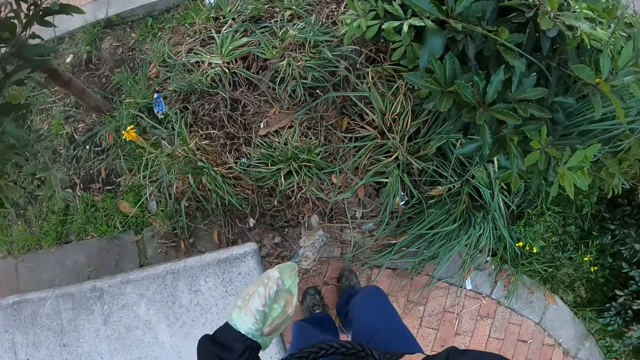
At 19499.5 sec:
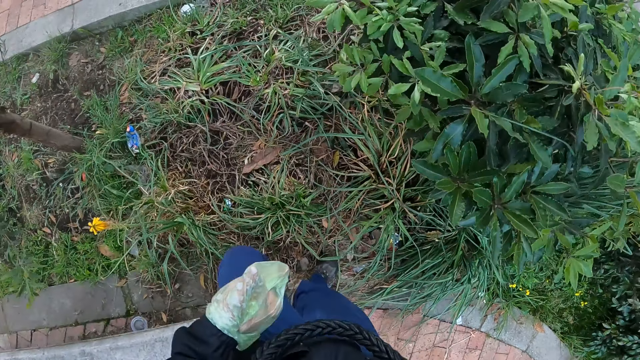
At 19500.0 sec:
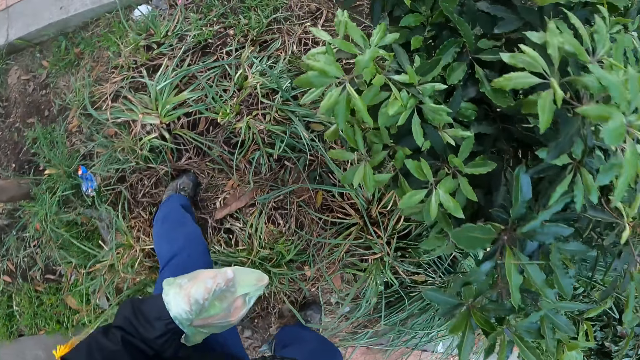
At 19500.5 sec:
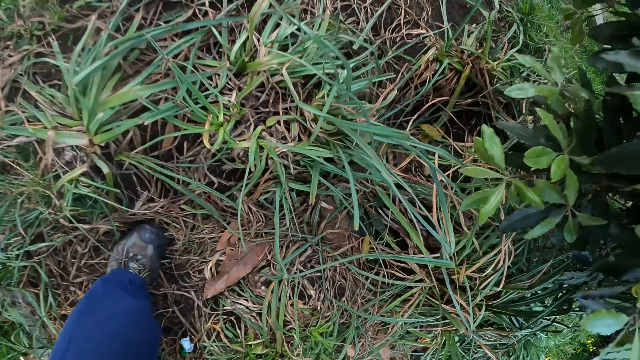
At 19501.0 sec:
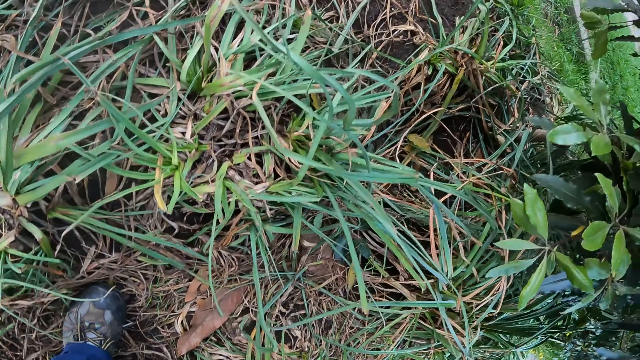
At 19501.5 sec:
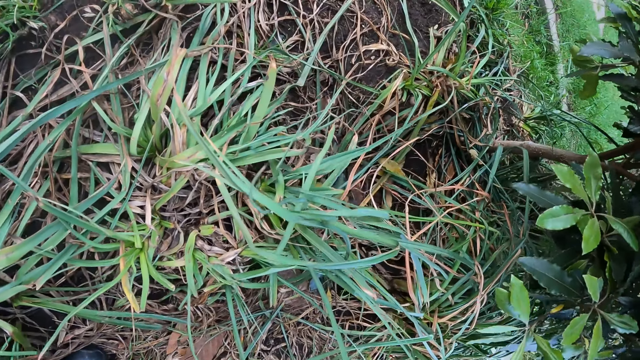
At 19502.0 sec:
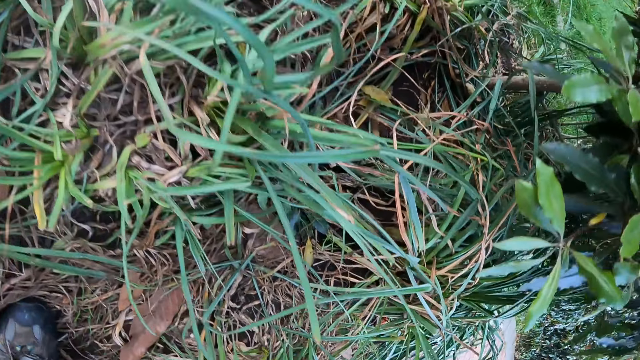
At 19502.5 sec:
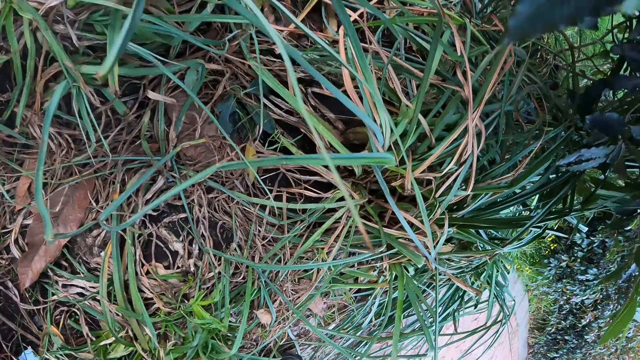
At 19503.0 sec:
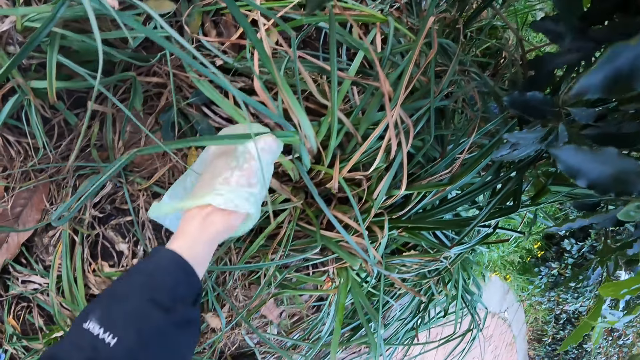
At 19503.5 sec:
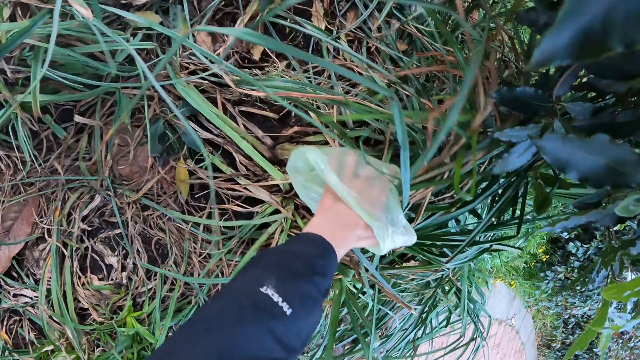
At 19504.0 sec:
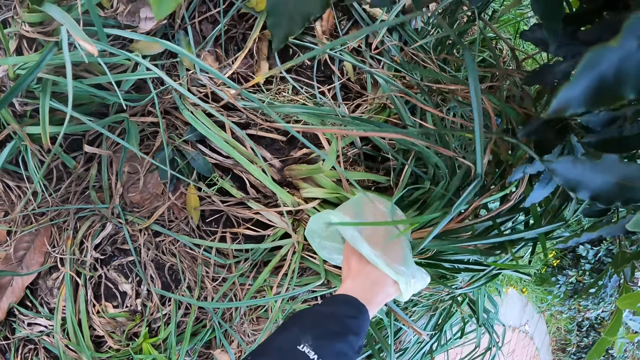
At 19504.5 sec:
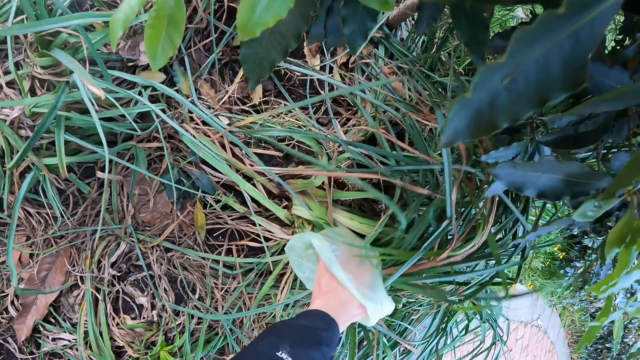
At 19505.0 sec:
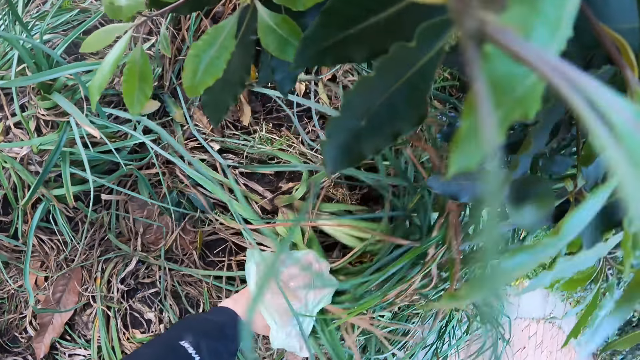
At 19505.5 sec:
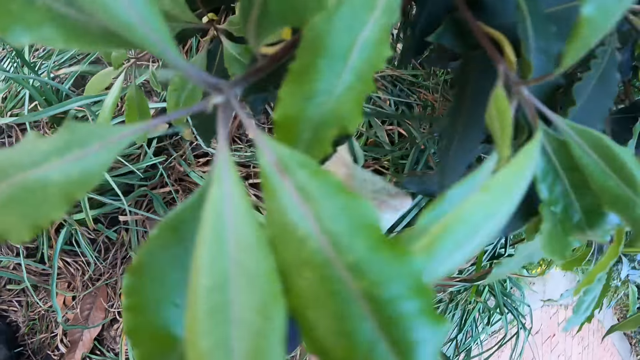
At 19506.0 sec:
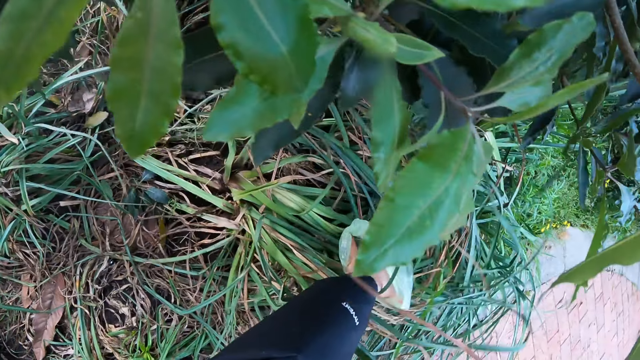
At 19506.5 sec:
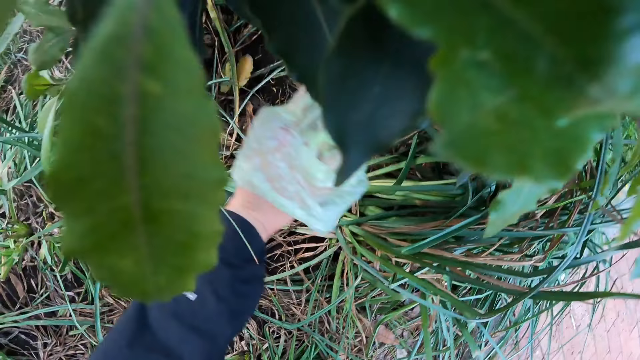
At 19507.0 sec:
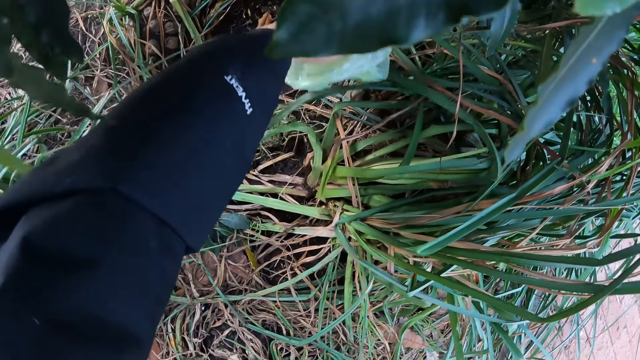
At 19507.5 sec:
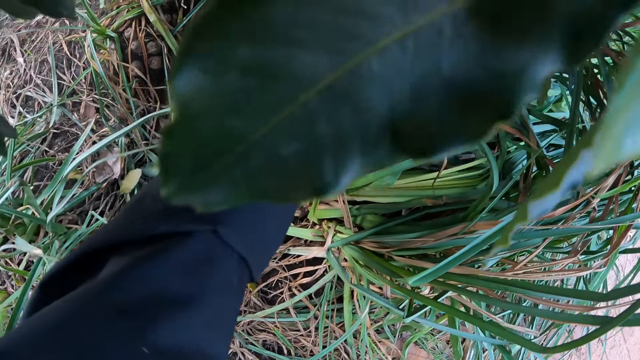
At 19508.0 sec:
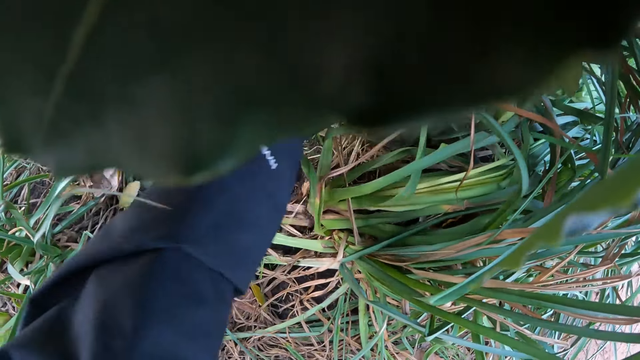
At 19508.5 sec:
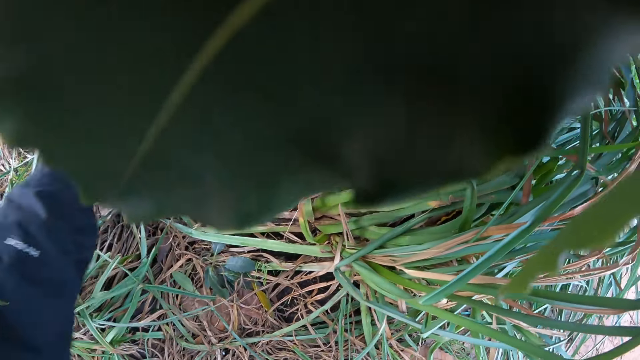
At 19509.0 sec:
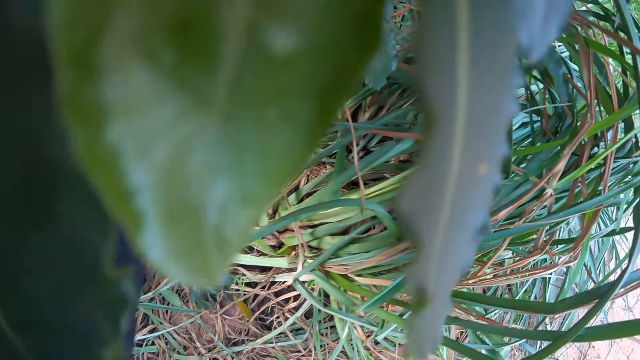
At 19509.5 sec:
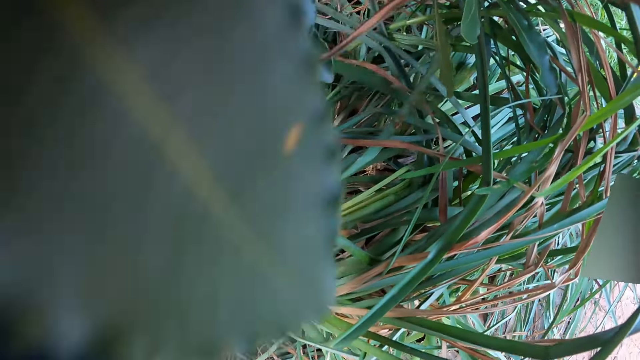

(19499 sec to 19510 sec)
The camera wearer collects a dog poop. He packs the dog poop with his left hand.

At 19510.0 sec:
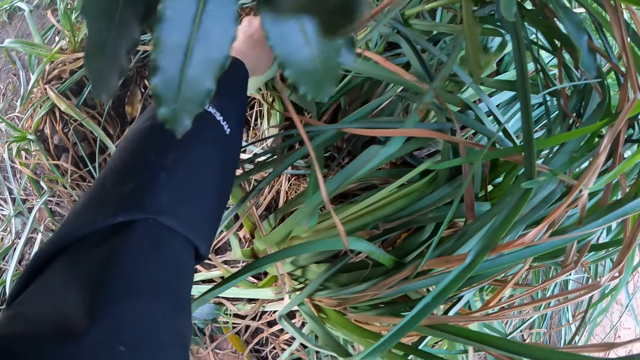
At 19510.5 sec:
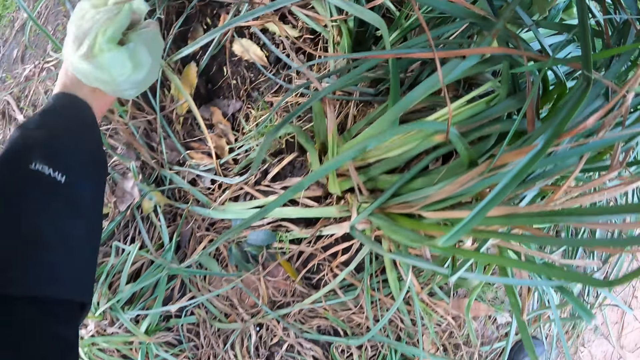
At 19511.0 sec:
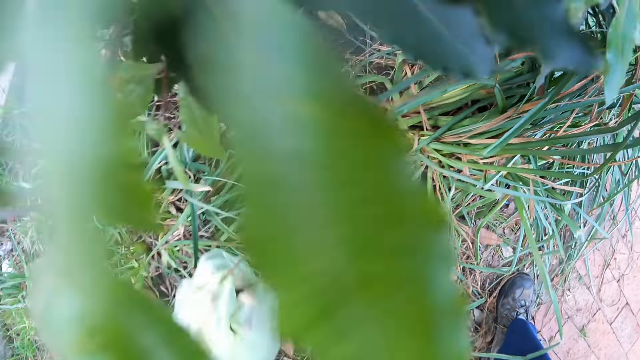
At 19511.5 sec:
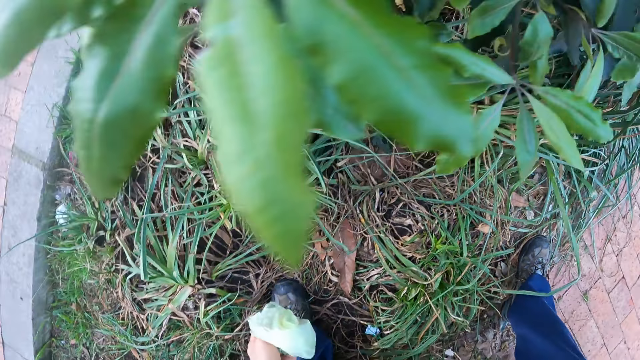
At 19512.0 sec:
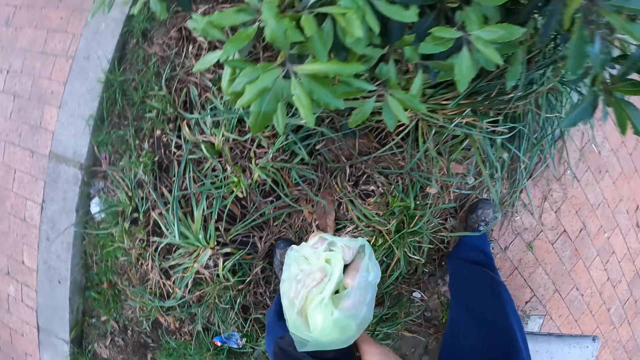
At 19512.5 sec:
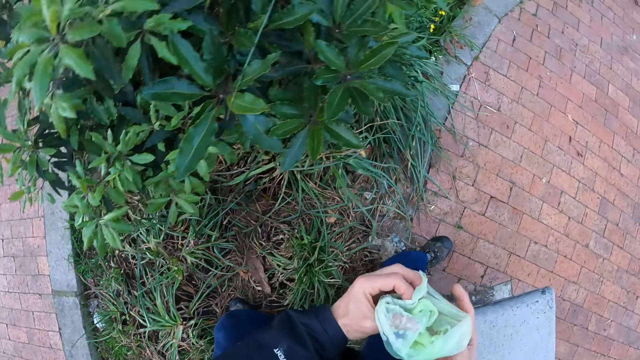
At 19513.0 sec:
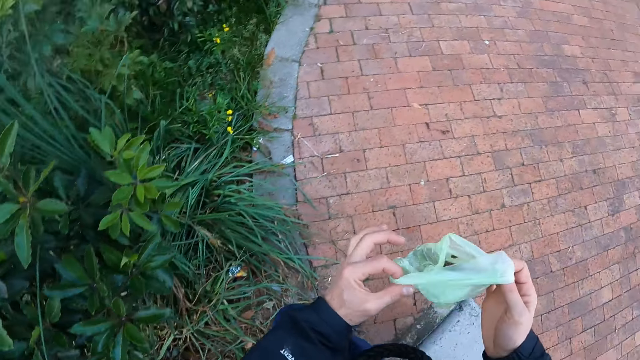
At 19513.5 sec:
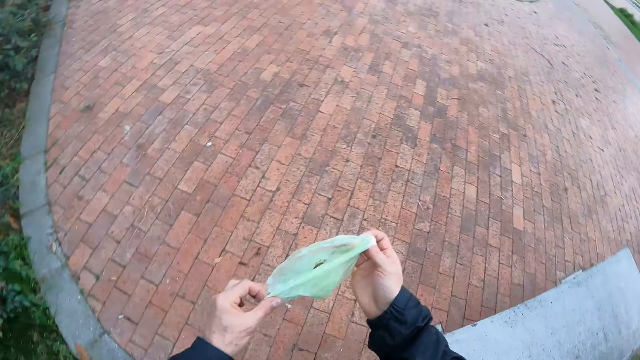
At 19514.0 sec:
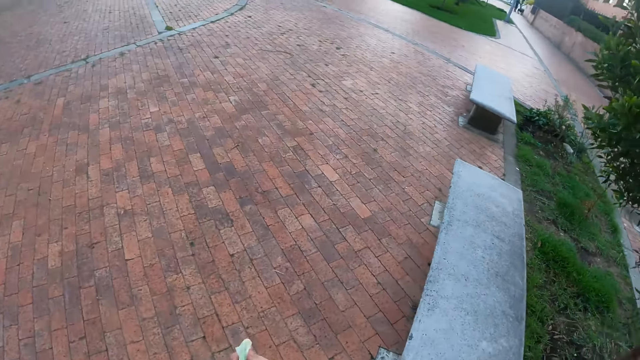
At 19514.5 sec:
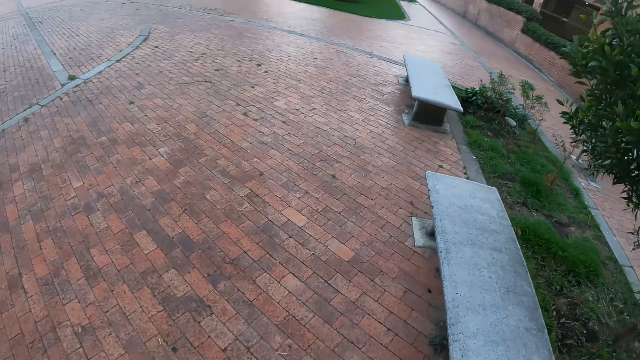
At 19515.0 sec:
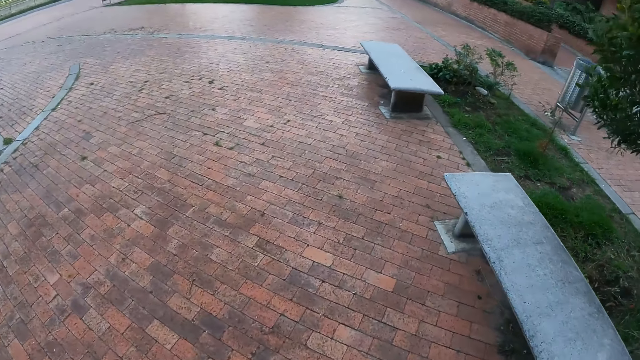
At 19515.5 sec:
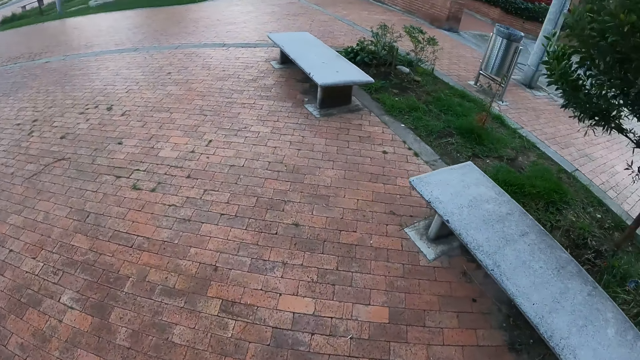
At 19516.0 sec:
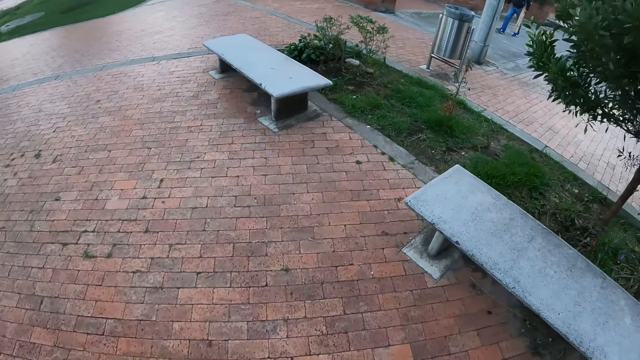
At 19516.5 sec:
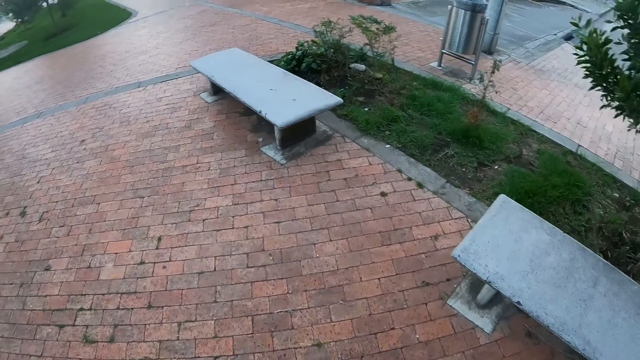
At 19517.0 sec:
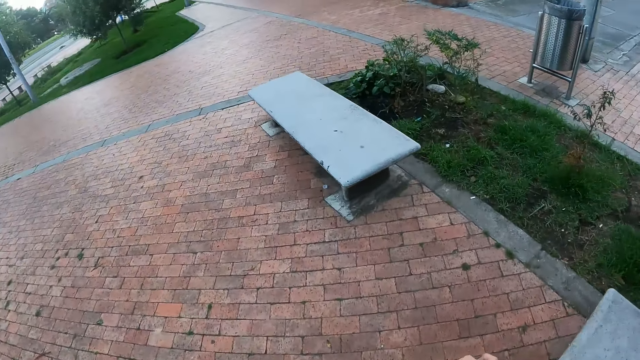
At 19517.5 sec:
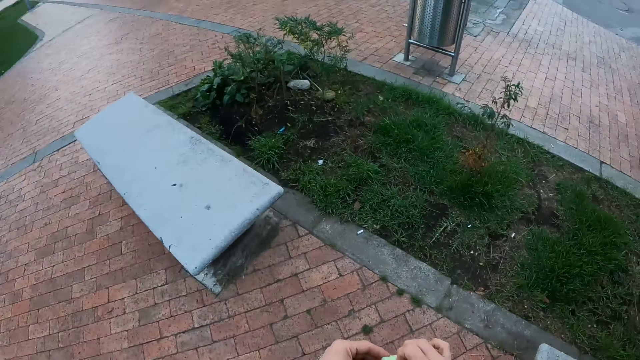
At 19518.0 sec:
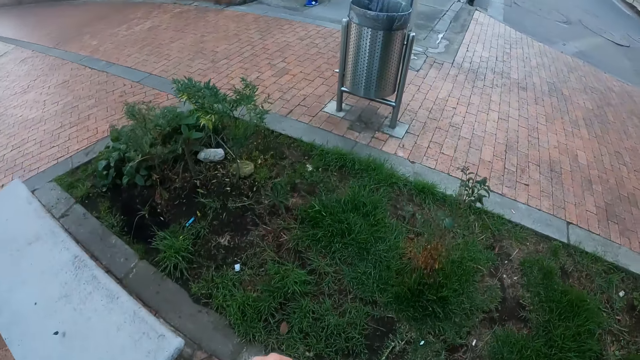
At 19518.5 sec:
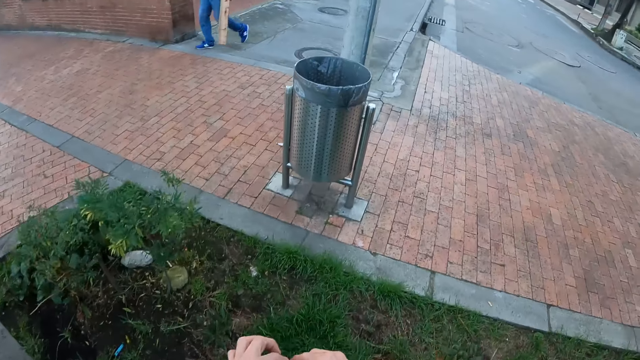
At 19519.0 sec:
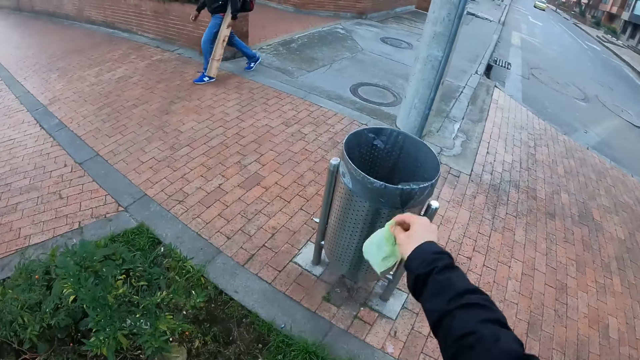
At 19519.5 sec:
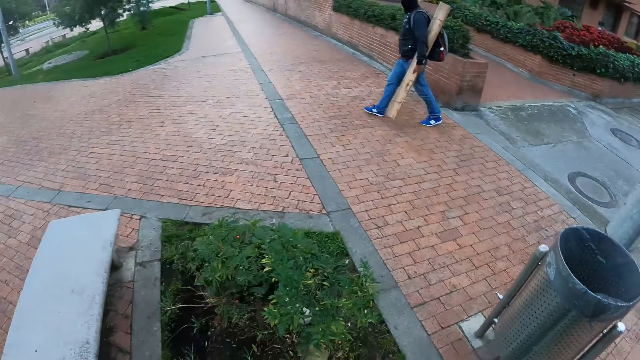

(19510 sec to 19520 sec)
The camera wearer ties the nylon with his hands. He drops the dog poop in a bin with his right hand.
